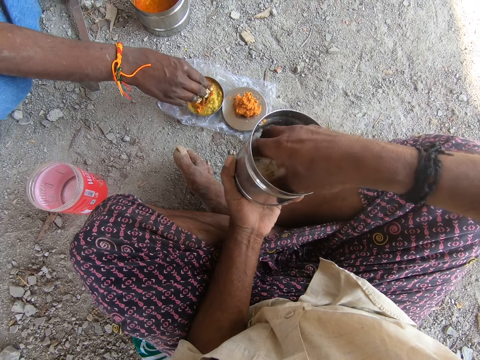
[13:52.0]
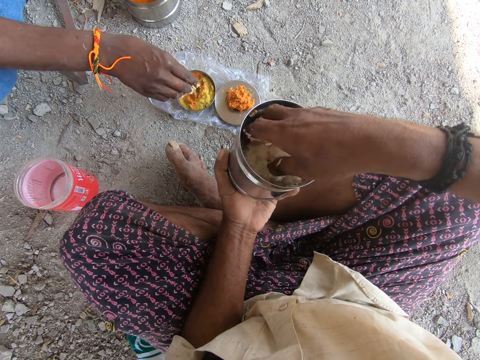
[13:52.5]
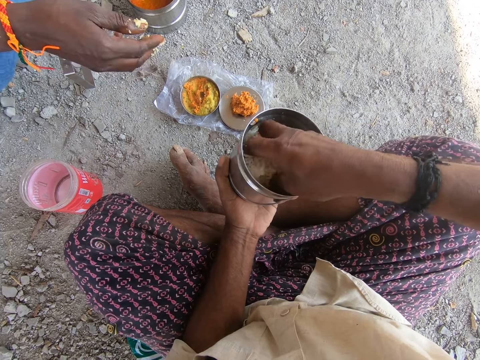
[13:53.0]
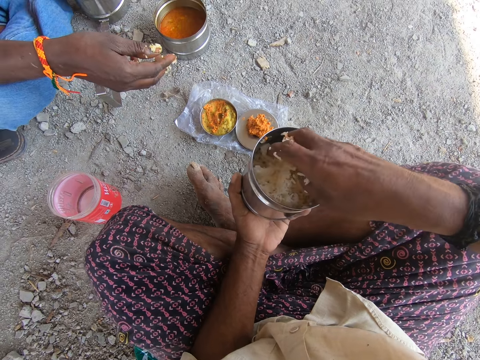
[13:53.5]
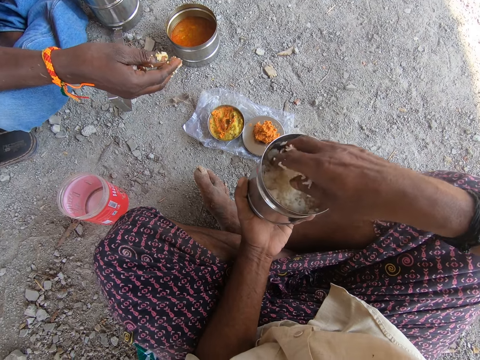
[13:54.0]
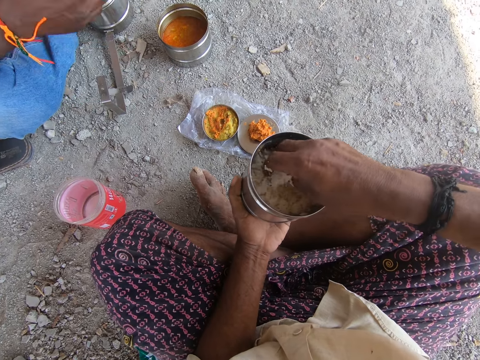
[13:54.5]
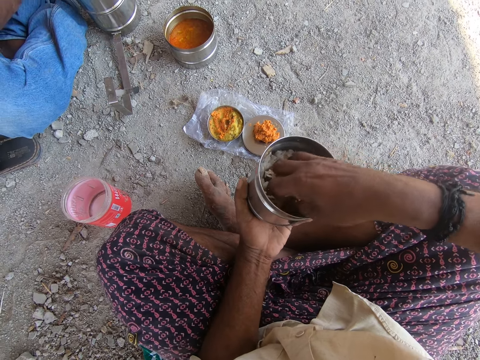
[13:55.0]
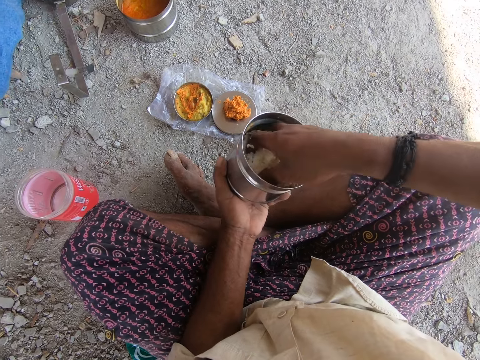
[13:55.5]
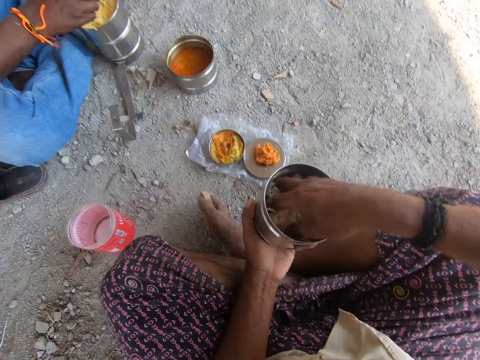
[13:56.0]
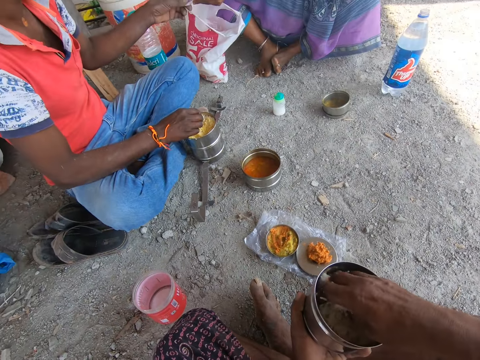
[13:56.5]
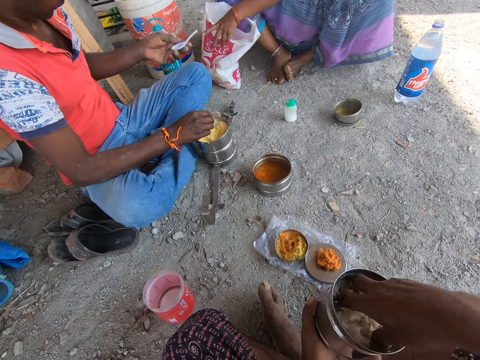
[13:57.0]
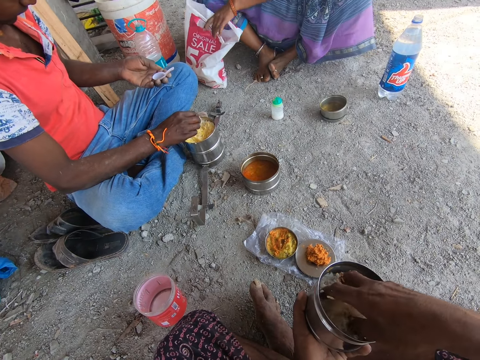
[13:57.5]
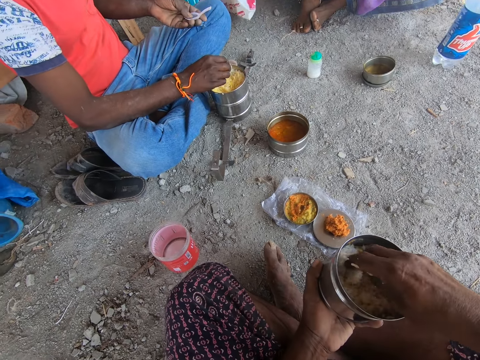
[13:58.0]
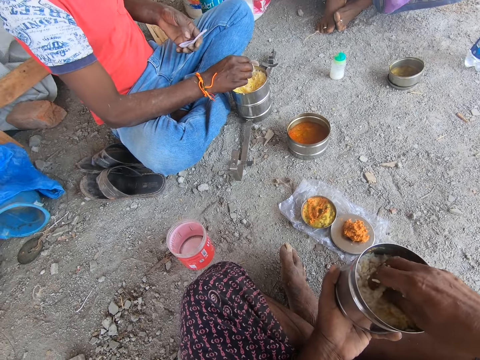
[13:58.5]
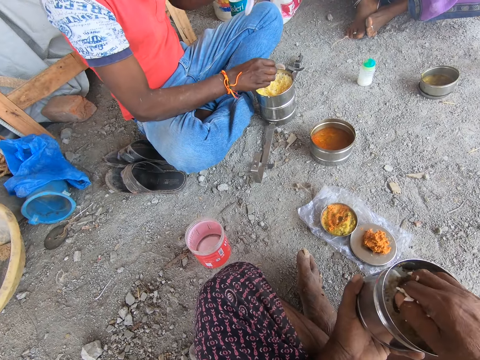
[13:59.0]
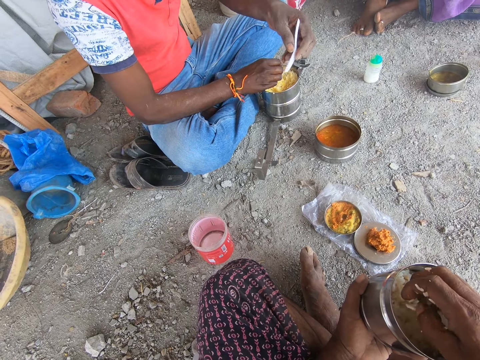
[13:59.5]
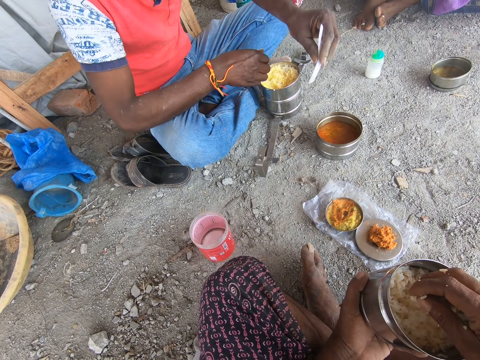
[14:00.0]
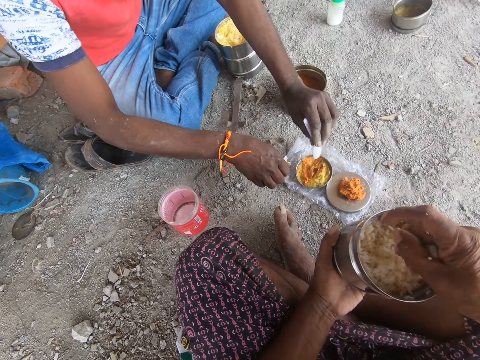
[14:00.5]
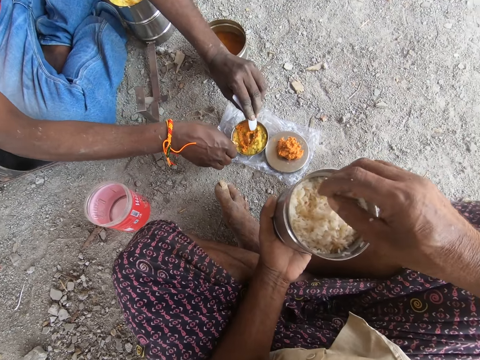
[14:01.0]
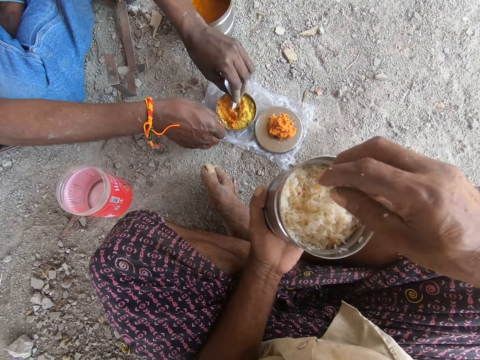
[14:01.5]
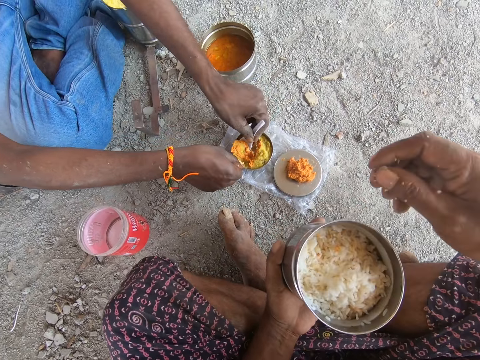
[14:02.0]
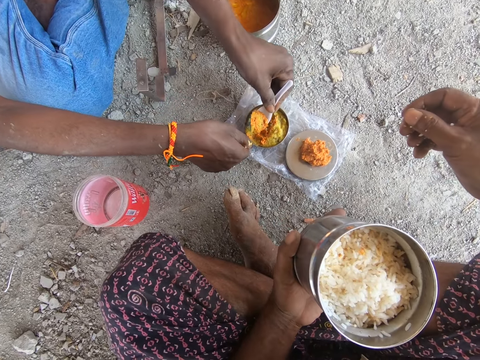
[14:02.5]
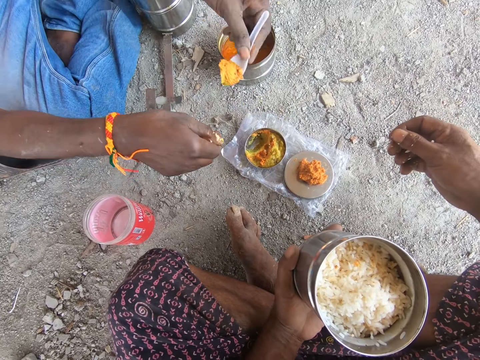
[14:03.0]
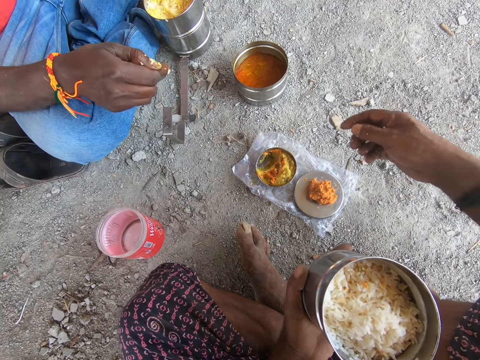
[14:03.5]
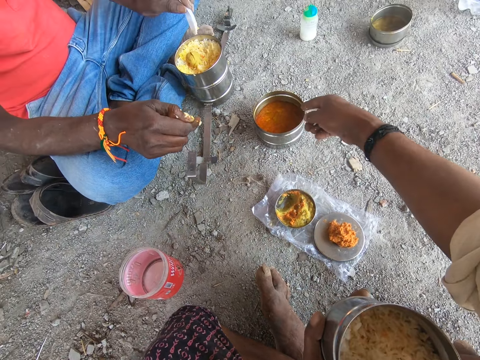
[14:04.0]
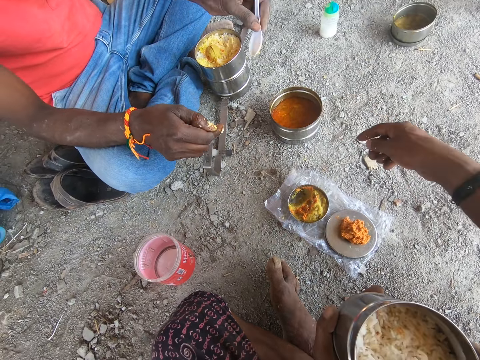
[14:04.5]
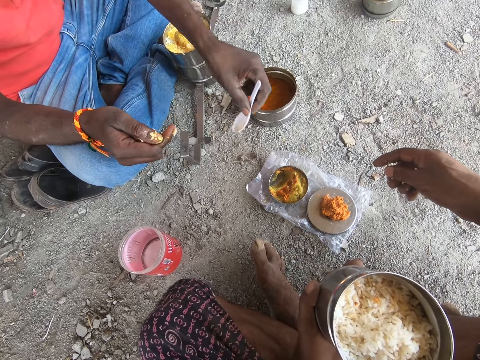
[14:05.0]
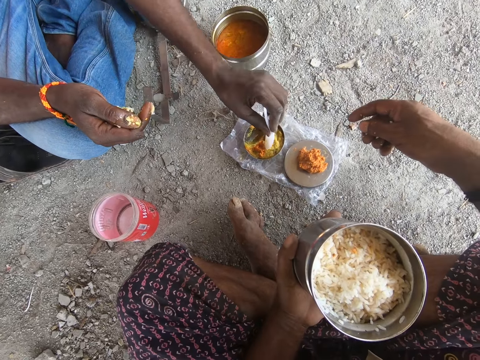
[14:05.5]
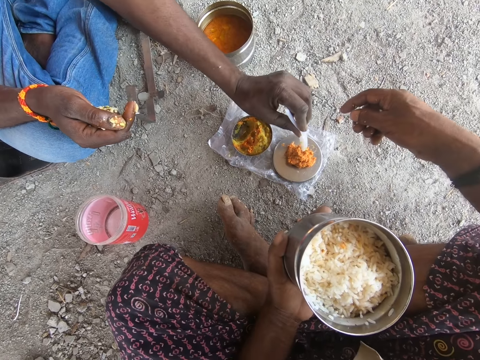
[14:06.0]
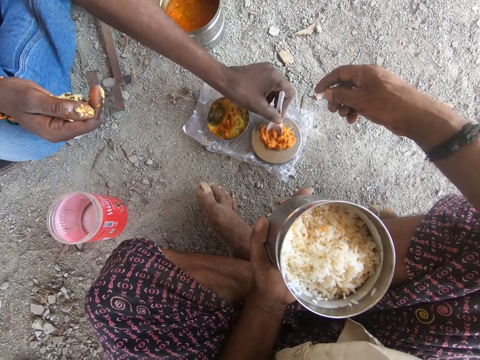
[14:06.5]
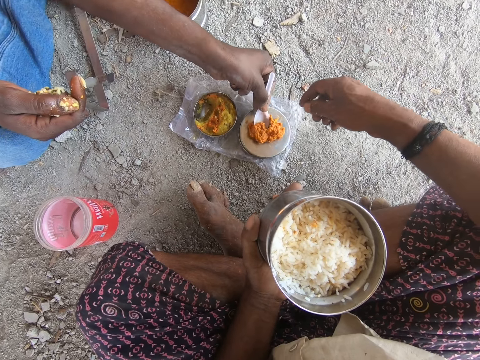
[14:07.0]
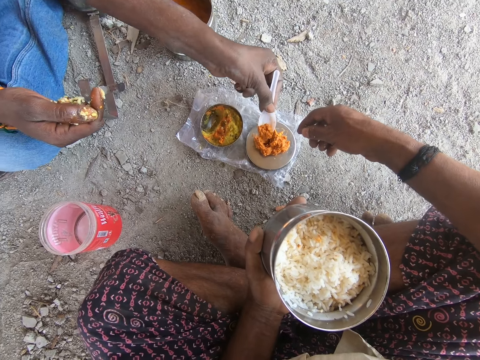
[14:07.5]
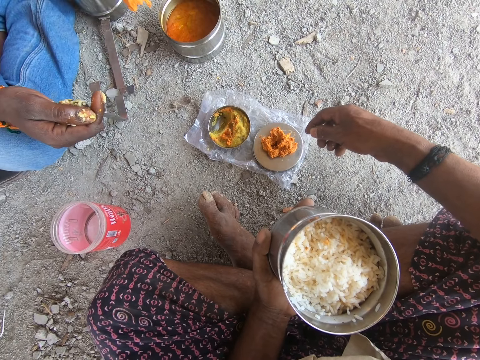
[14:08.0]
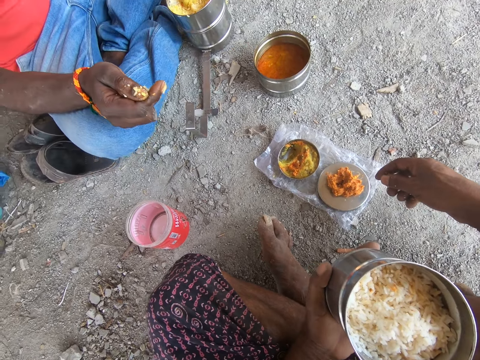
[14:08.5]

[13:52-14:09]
A man touches food spice on the ground. The man scoops the food spice. The camera wearer mixes the rice in the tin. A woman gives the man a spoon. The man scoops the food spice from a can with the spoon. The camera wearer points at soup in a tin. The man drops the food spice to his food. The man scoops the food spice from a plate with the spoon.

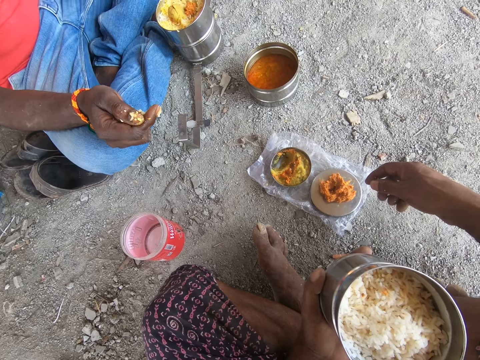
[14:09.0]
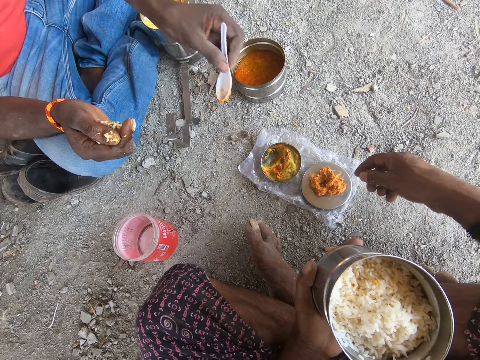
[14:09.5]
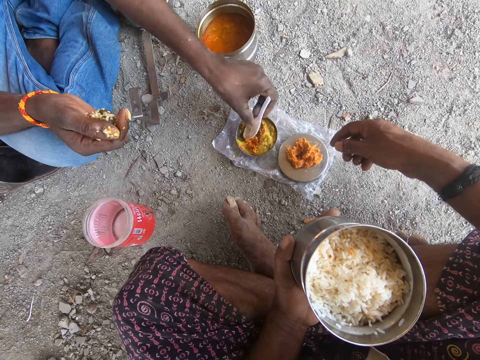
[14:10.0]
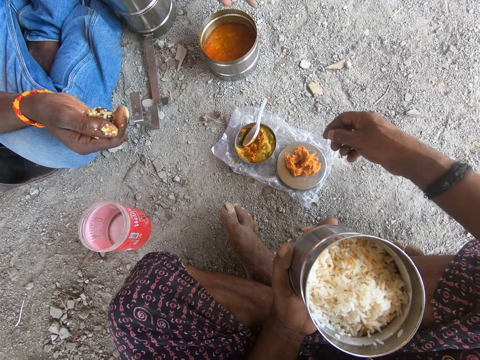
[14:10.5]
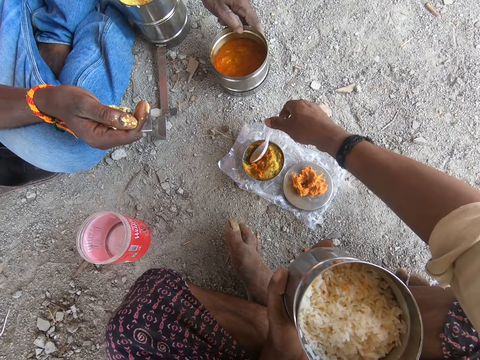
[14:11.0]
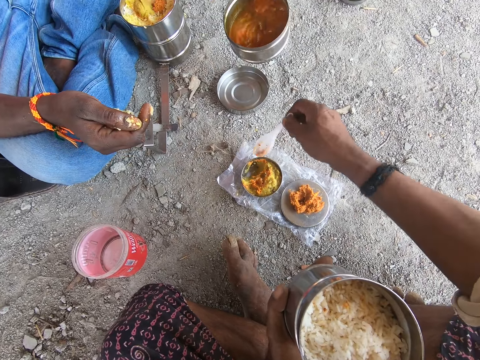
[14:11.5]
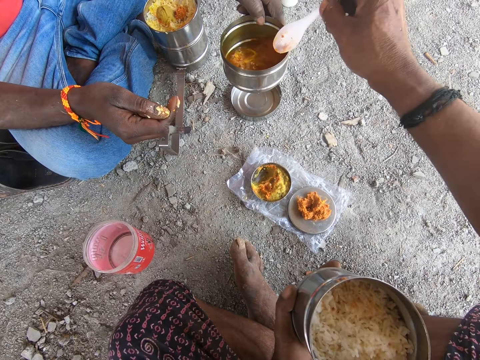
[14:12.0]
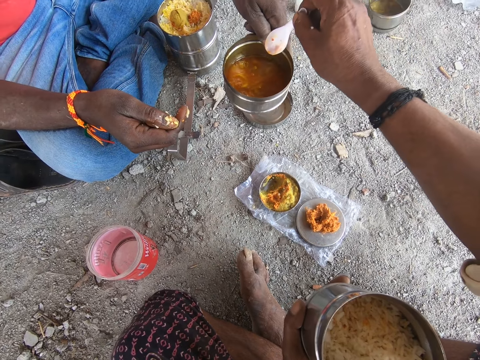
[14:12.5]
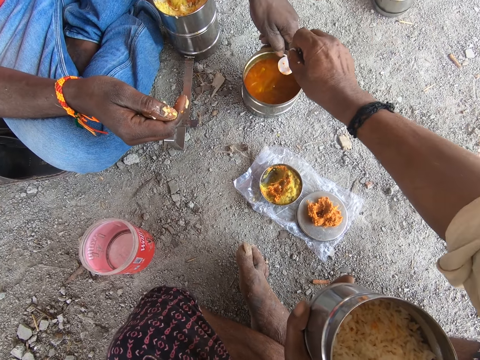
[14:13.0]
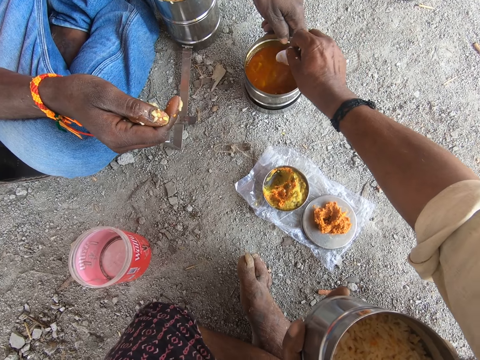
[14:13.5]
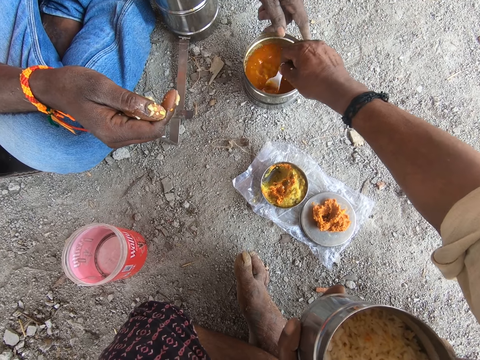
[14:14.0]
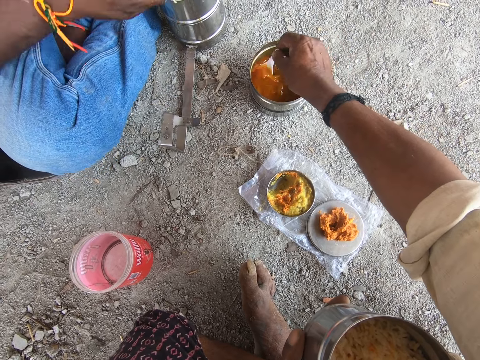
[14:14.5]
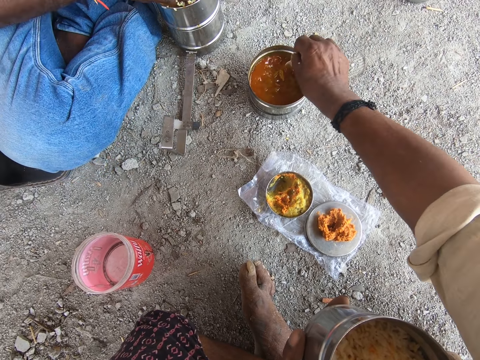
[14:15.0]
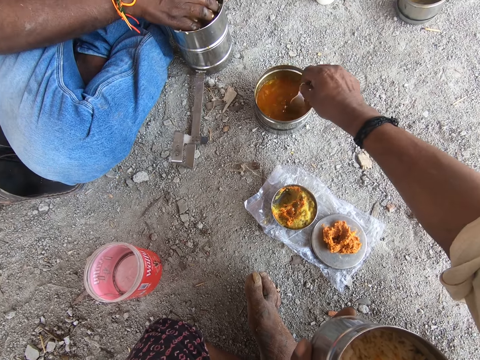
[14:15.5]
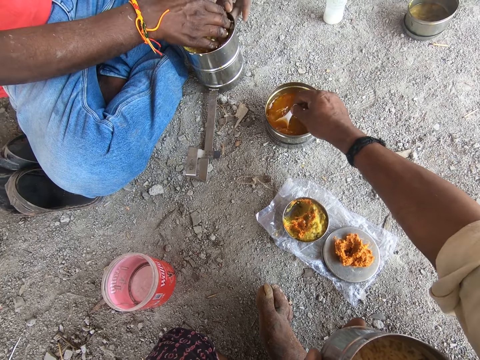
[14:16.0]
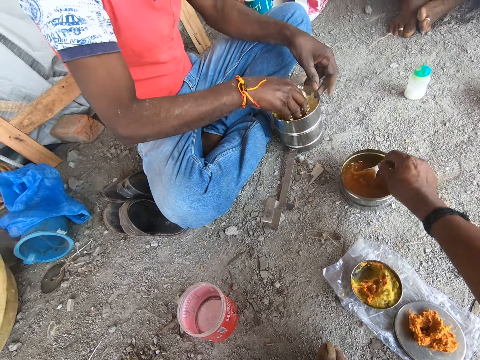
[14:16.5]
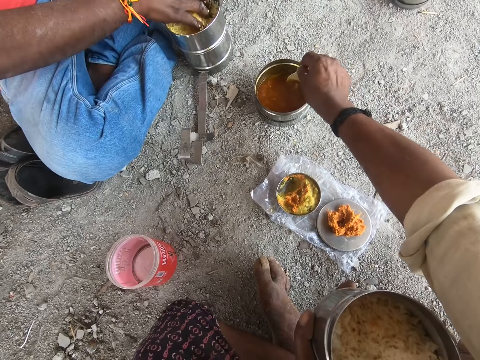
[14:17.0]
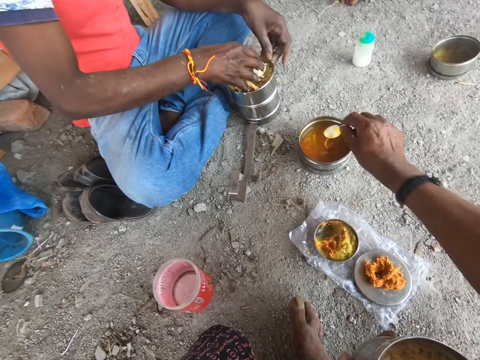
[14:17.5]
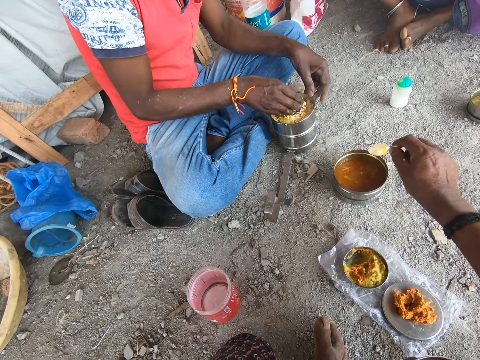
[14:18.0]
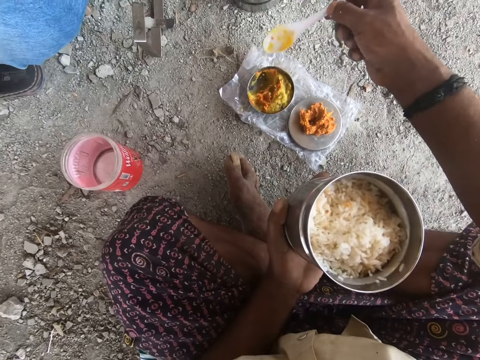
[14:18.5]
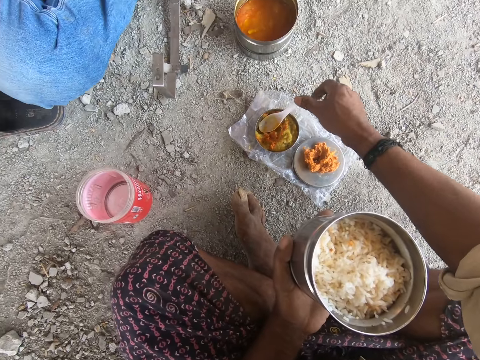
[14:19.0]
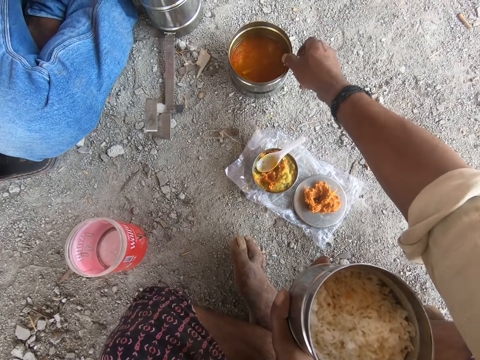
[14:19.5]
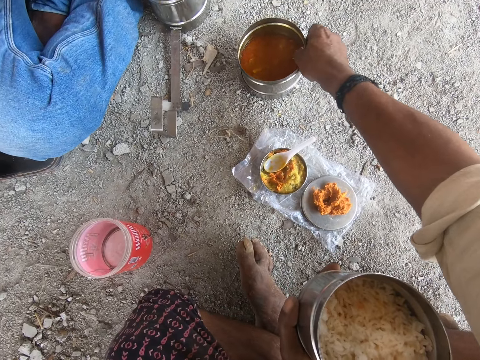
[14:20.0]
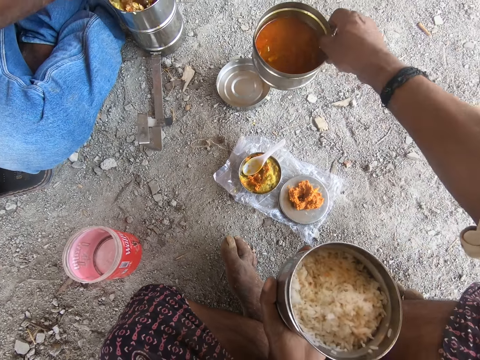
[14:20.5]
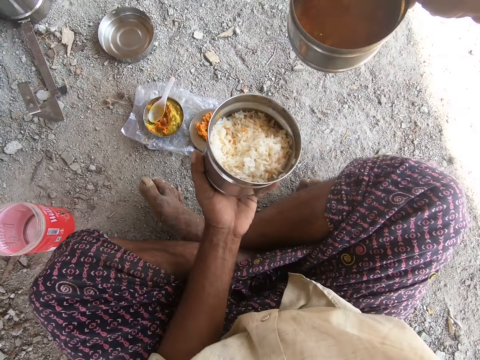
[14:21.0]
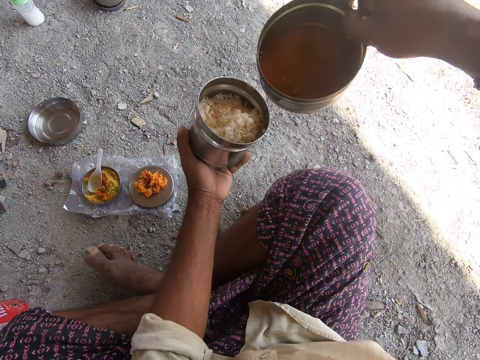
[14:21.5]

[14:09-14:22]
A man adds the food spice to the rice in the tin. The man puts the spoon on the food spice on a can. The man picks up the tin of soup. The camera wearer picks the spoon from the food spice. The man puts down the tin of soup. The camera wearer stirs the soup in the tin with the spoon. The man mixes the rice with the hand. The camera wearer shakes off soup from the spoon. They place the spoon on the food spice tin. They pick up the tin of soup.
